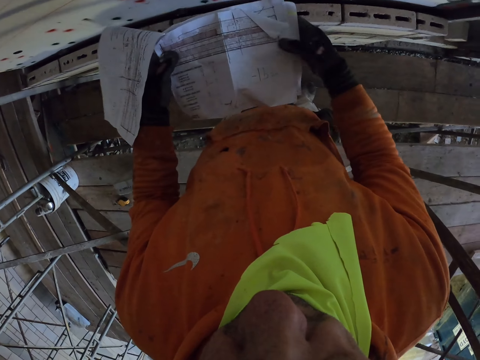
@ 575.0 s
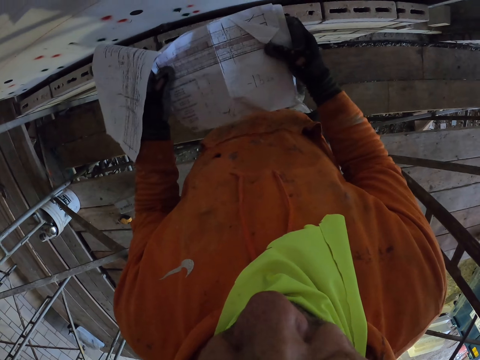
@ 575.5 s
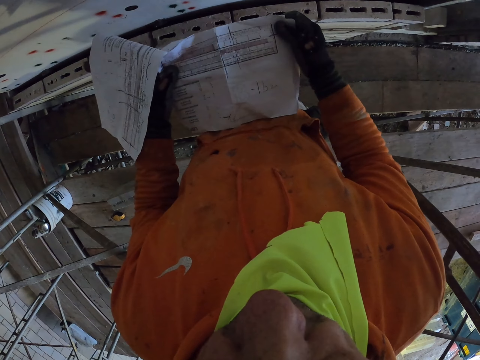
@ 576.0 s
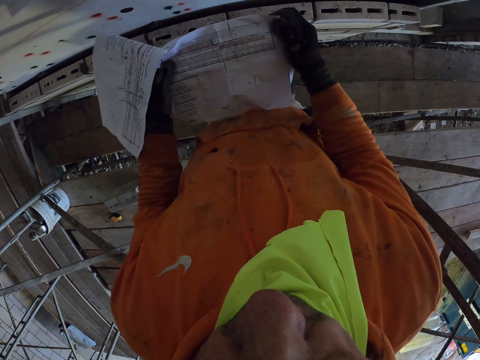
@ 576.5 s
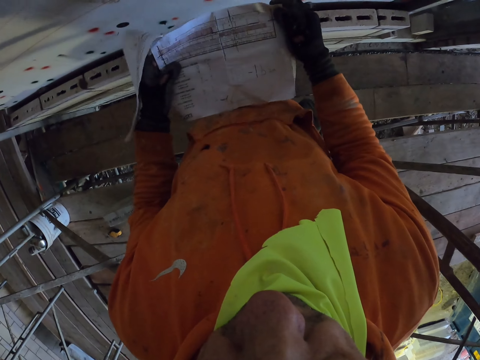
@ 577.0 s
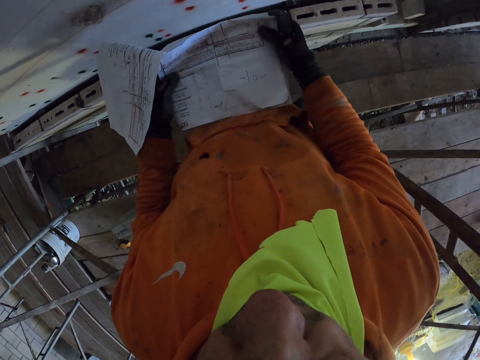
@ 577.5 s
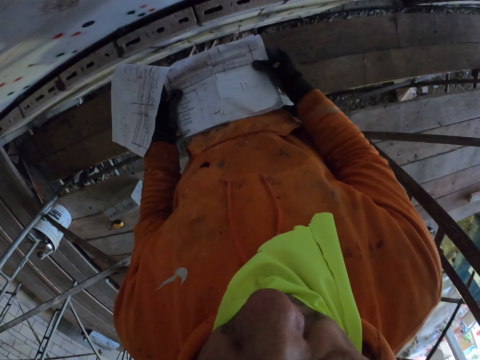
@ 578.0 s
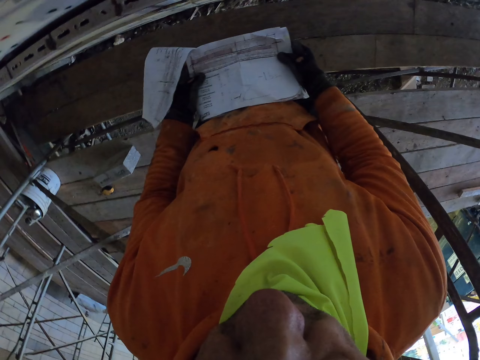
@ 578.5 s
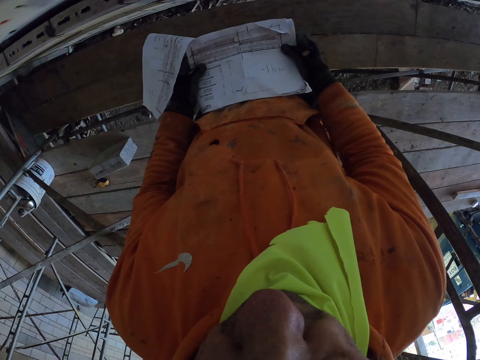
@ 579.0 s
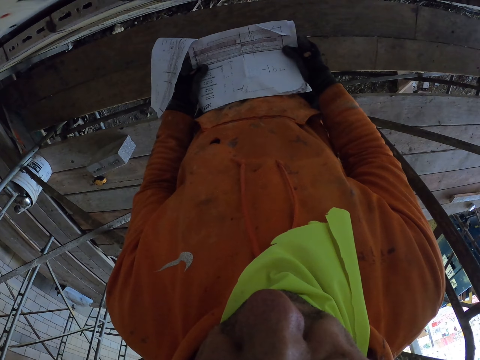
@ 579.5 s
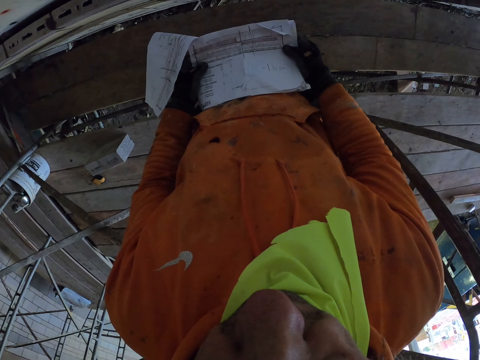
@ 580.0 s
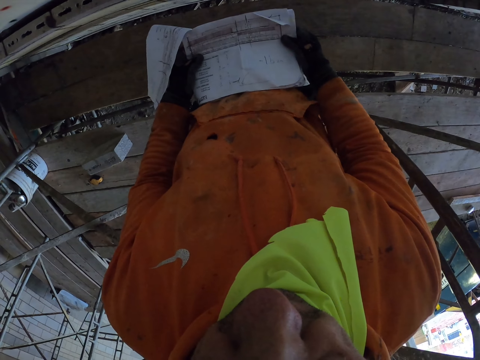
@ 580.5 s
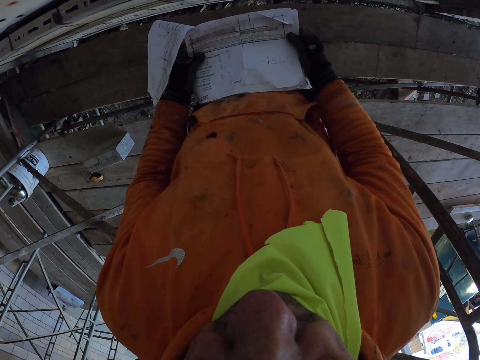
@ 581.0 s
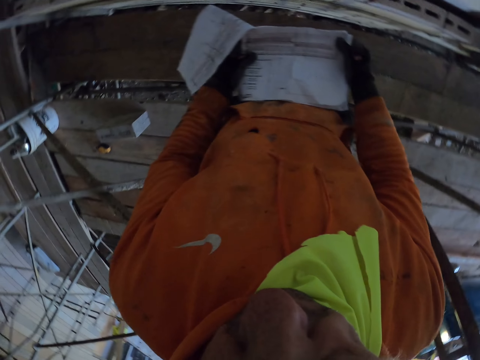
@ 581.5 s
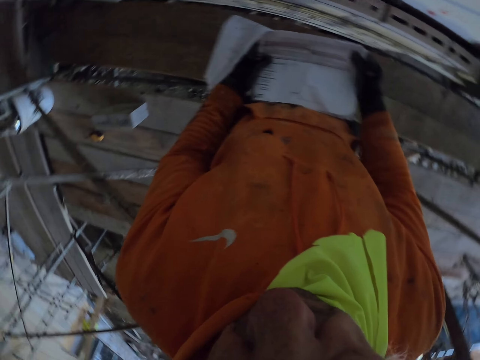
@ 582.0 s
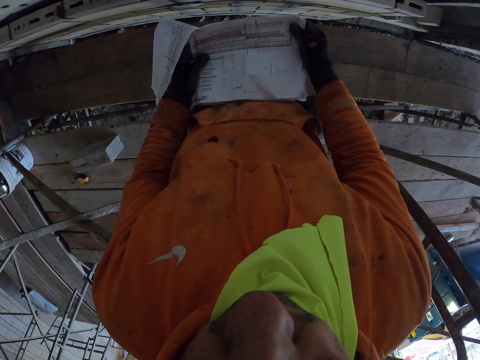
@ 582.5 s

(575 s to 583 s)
The camera wearer turns around the room.

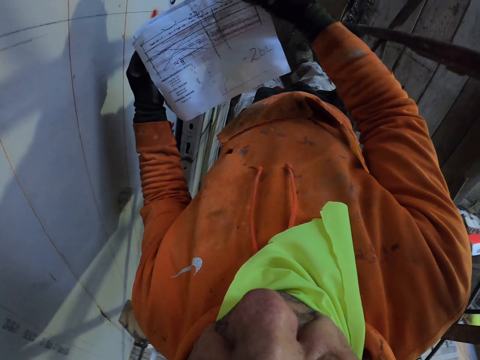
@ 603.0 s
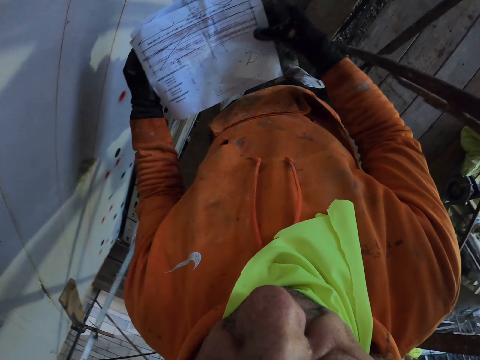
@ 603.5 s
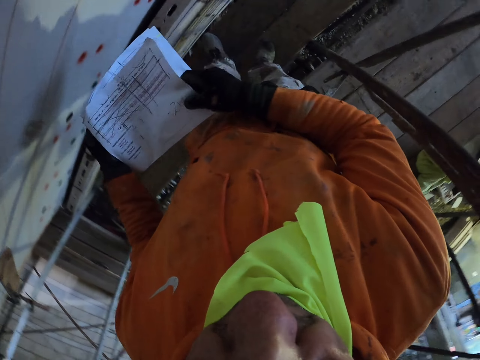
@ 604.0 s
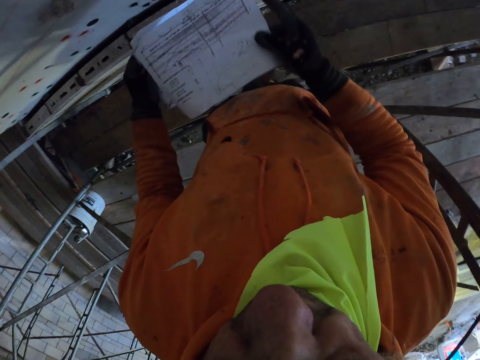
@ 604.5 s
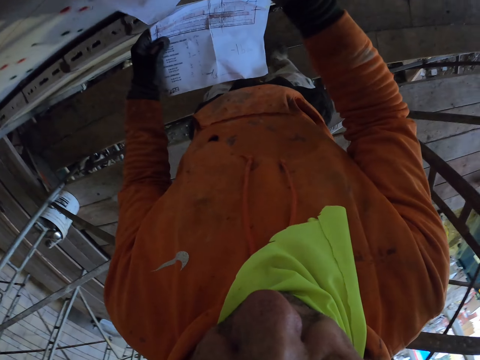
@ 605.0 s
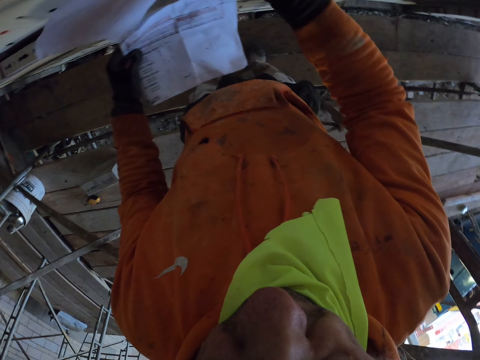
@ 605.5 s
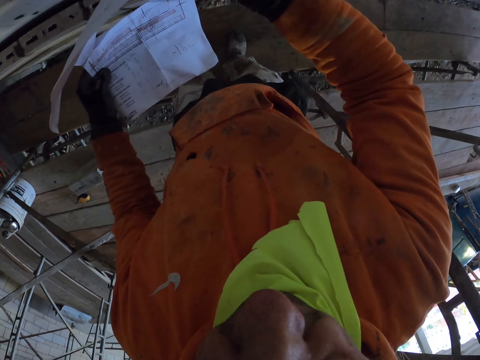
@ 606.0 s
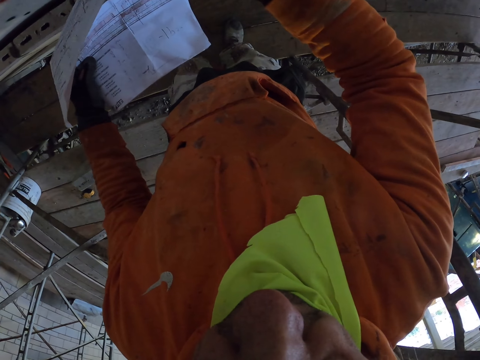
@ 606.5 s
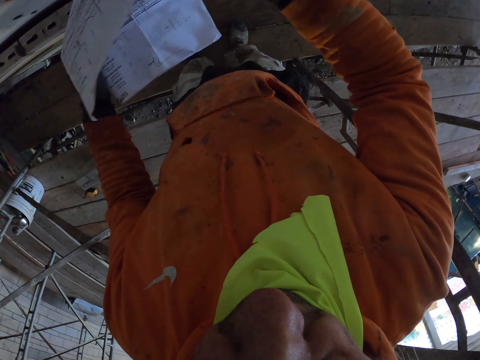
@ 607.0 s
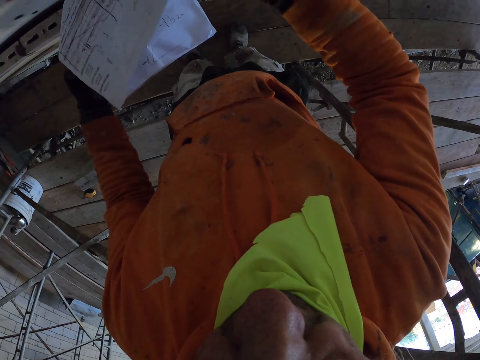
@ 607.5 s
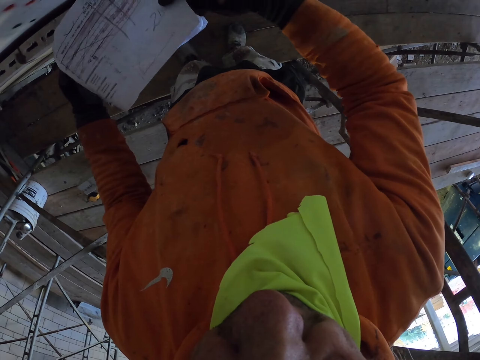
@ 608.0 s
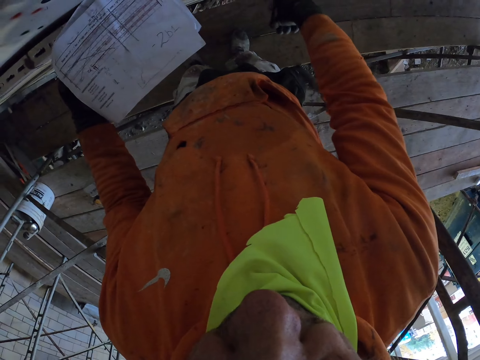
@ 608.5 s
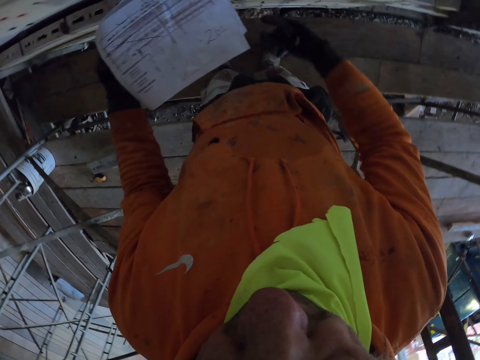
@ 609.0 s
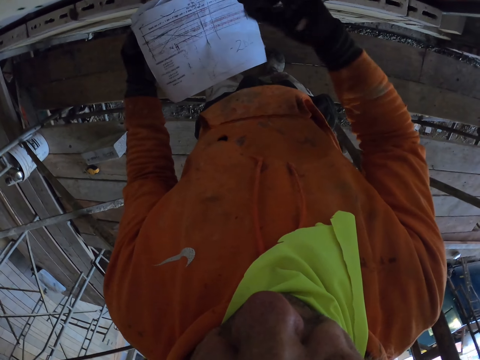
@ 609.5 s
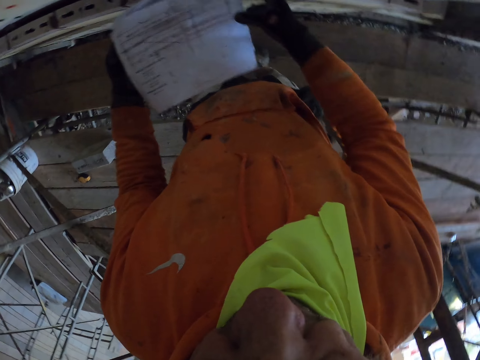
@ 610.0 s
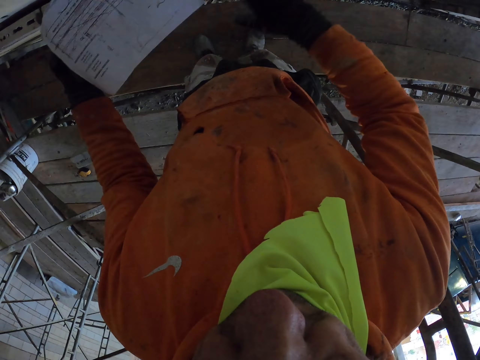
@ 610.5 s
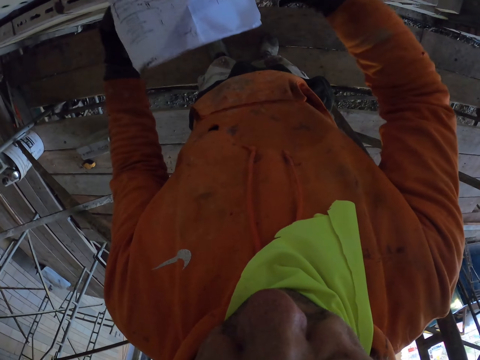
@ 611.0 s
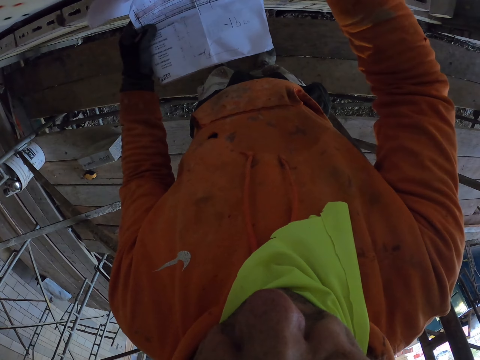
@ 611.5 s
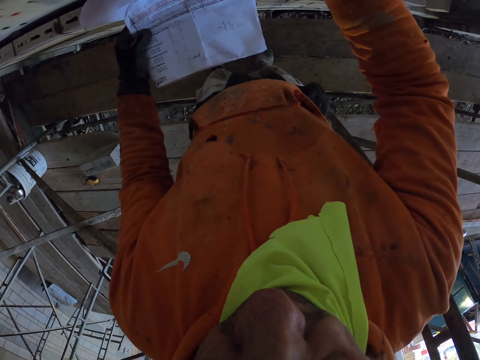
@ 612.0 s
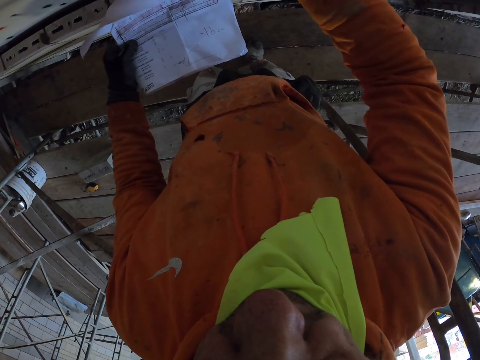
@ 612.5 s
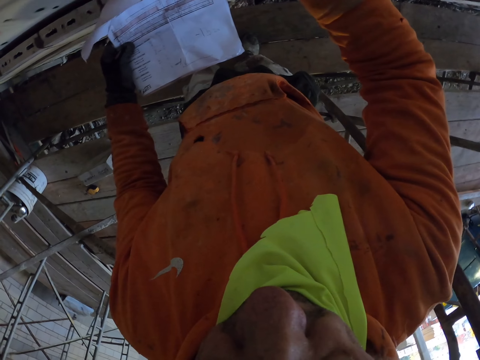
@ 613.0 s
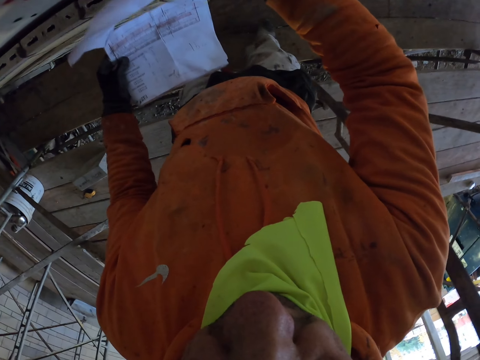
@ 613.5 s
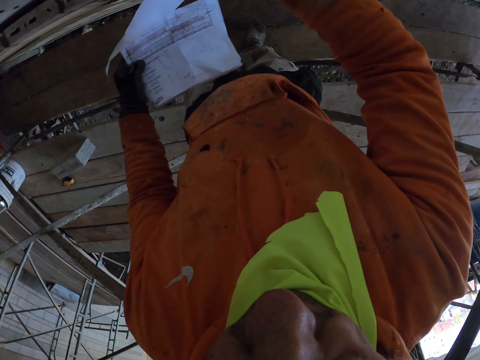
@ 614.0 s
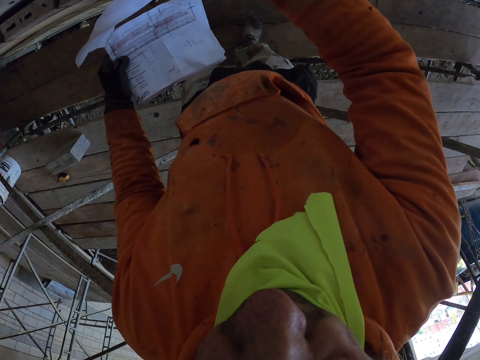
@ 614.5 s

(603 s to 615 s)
The camera wearer flips the page. They turn around the room. They flip the page.

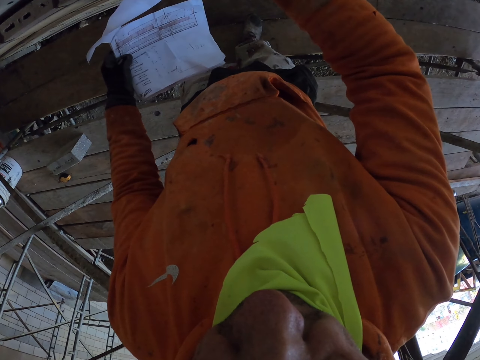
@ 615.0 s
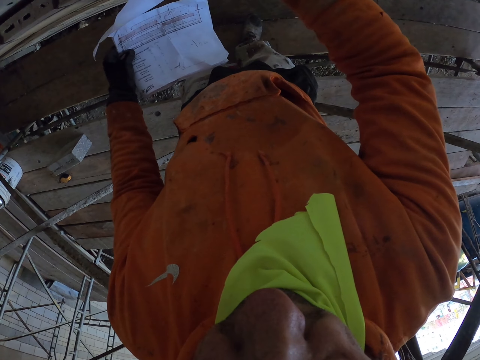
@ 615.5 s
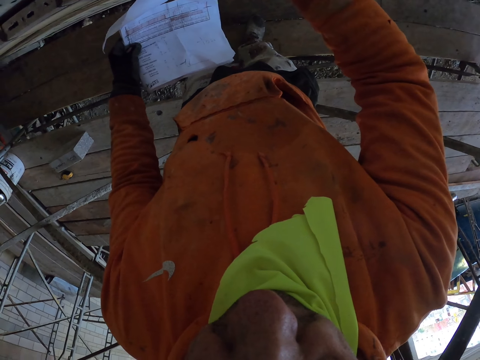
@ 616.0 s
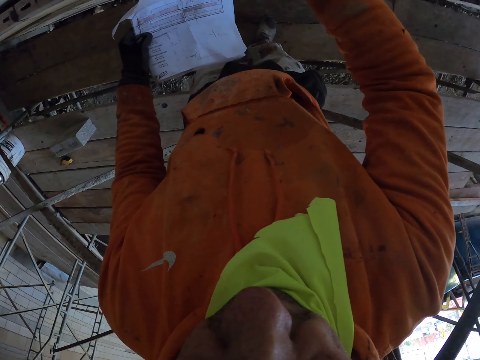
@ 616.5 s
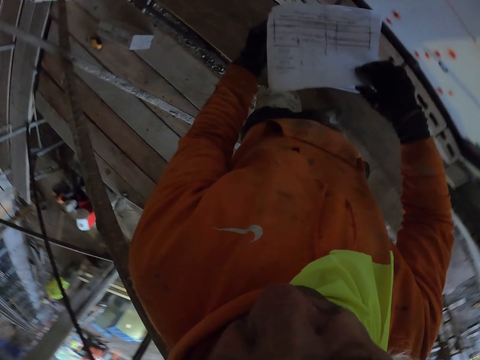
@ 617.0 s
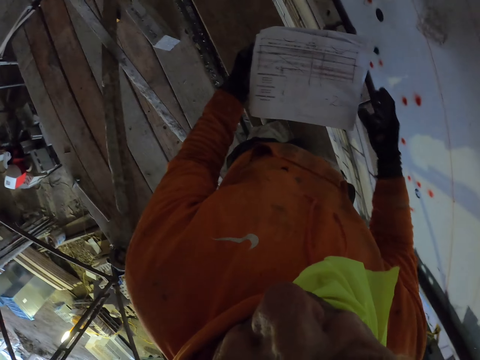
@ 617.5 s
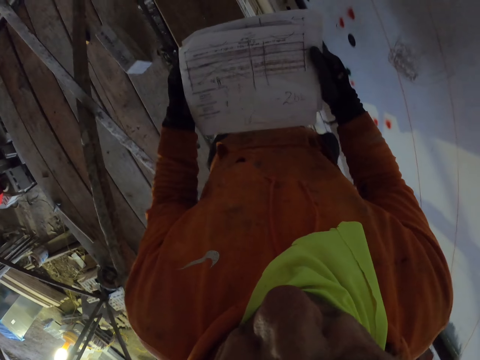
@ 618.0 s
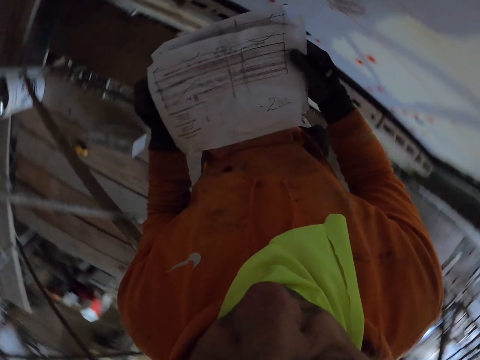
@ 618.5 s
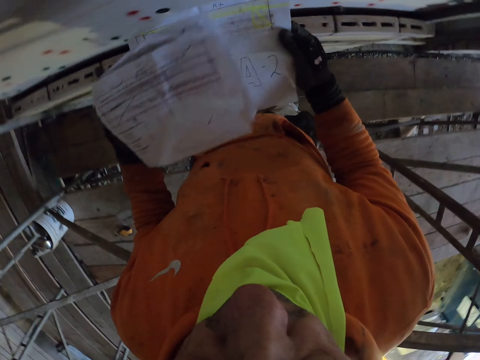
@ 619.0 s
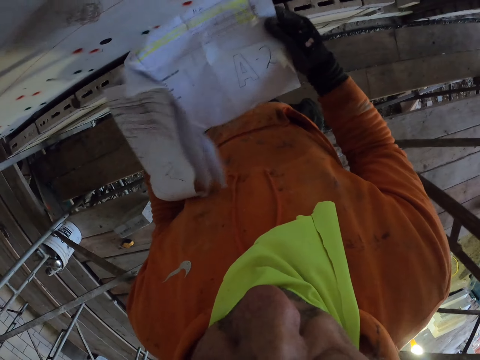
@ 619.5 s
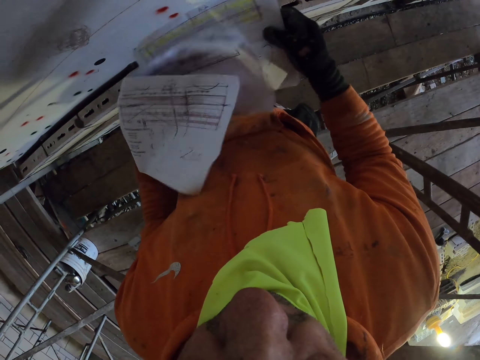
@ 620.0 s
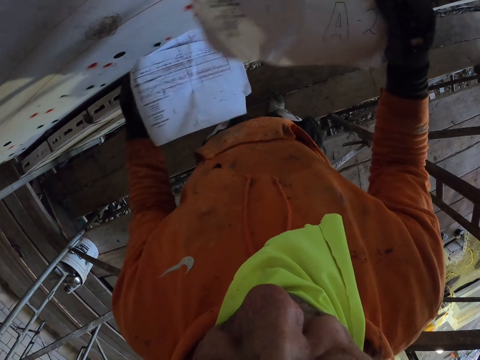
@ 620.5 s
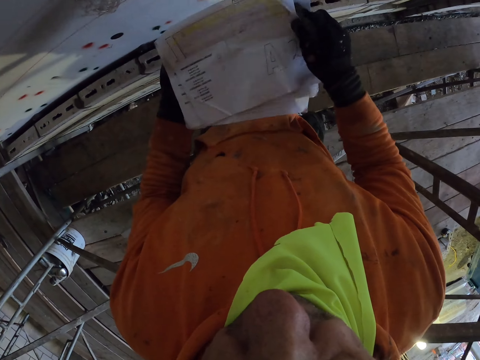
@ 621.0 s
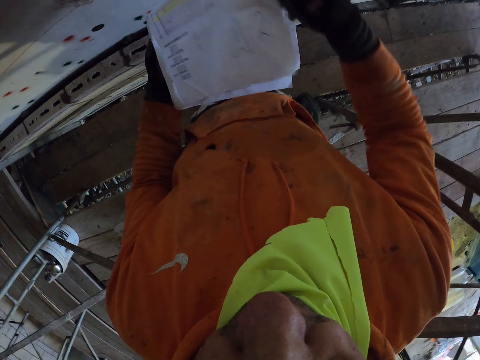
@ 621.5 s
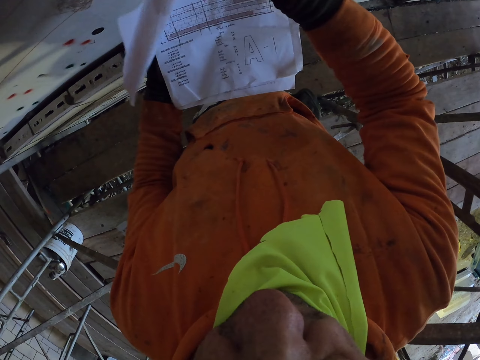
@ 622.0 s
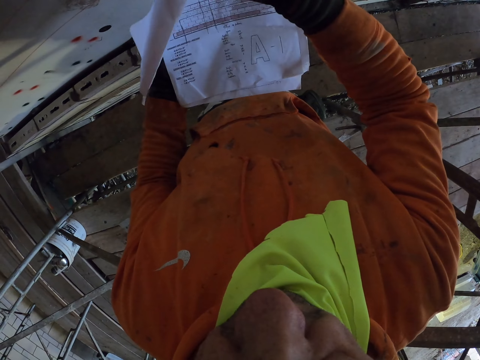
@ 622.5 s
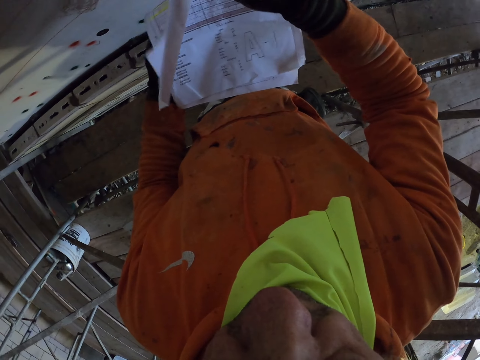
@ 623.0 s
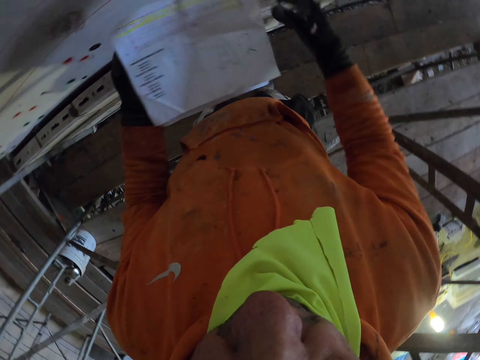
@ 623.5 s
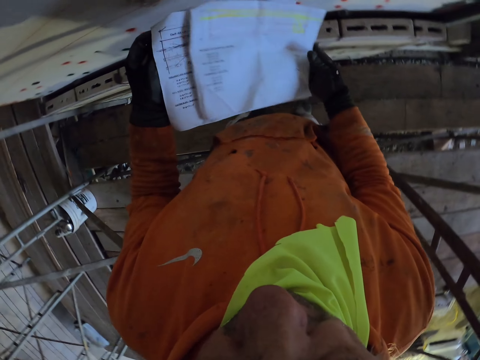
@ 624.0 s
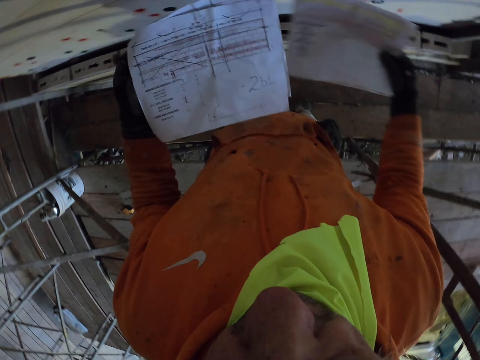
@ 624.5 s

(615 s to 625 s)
The camera wearer turns around the room. They walk around the room. They check the papers. They flip the papers. They flip the page.
